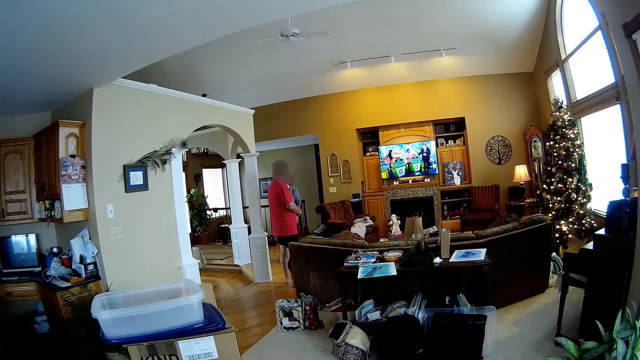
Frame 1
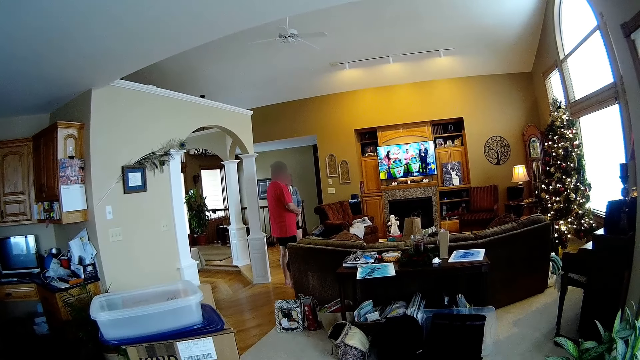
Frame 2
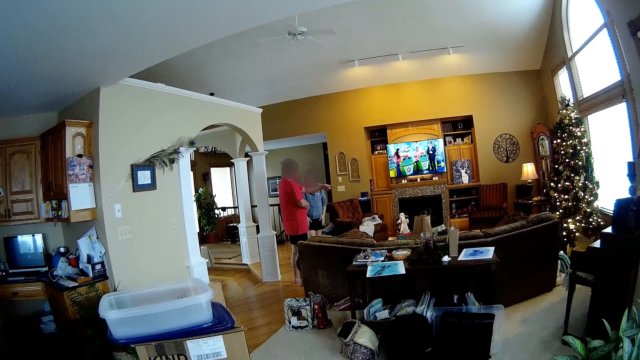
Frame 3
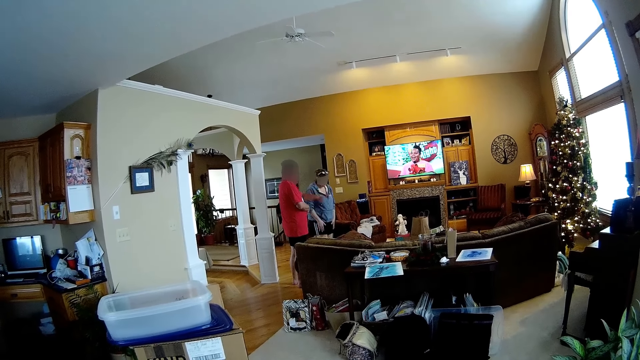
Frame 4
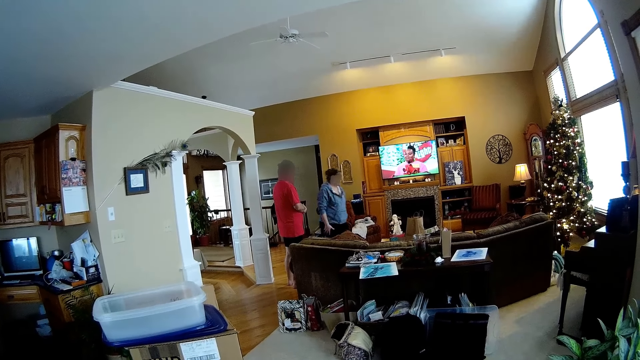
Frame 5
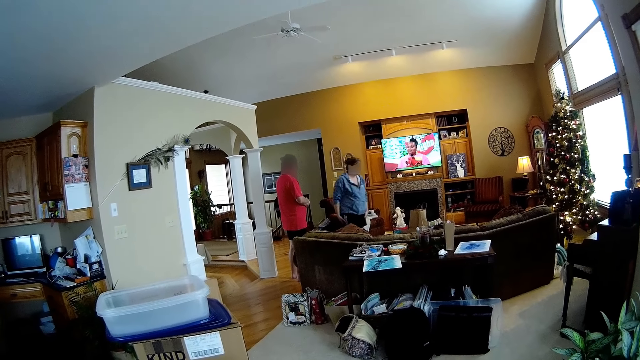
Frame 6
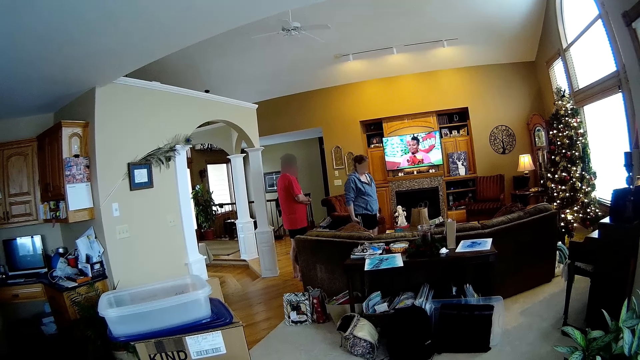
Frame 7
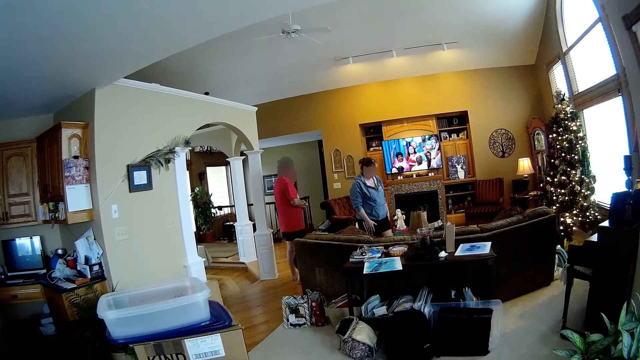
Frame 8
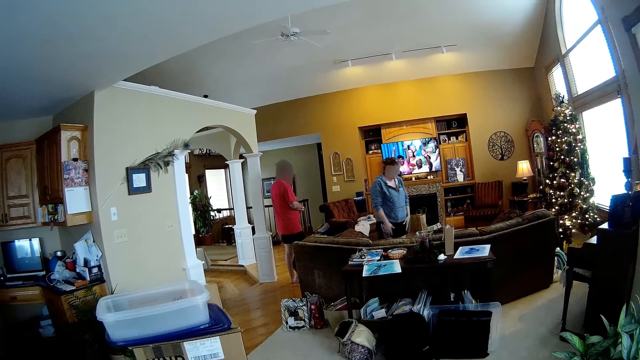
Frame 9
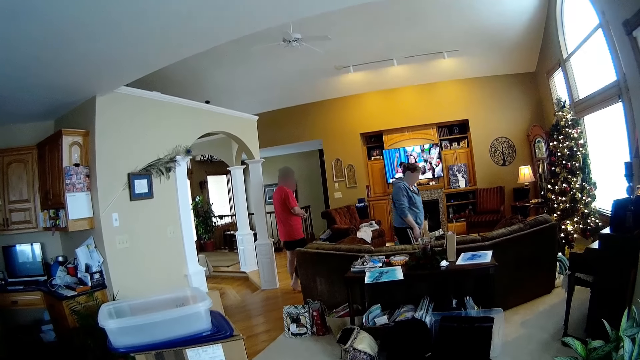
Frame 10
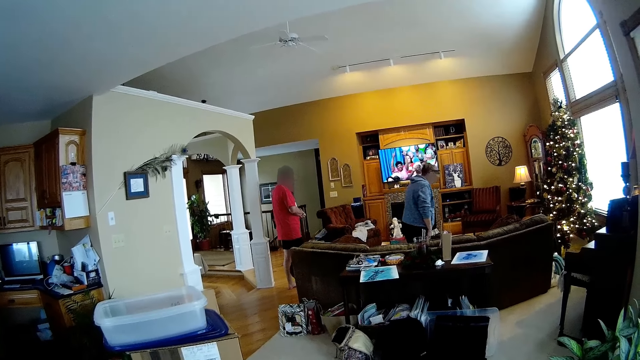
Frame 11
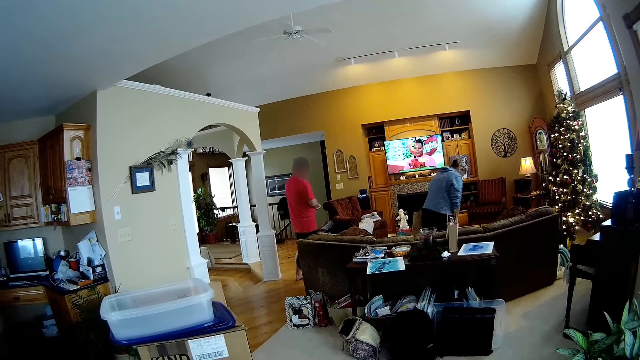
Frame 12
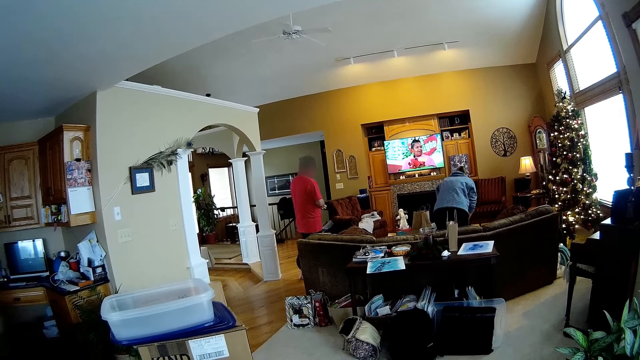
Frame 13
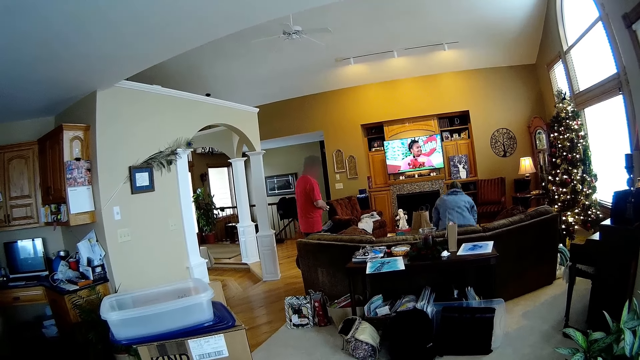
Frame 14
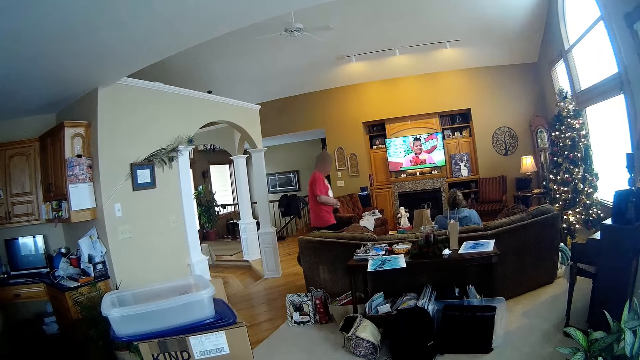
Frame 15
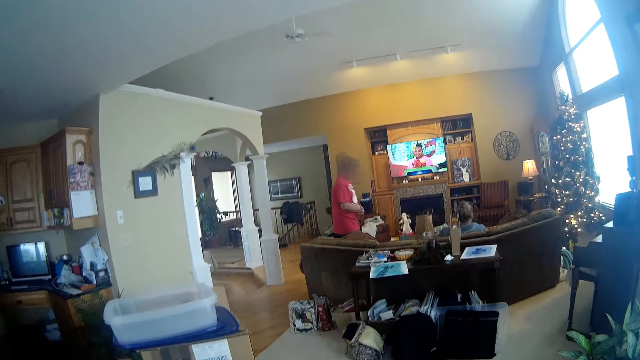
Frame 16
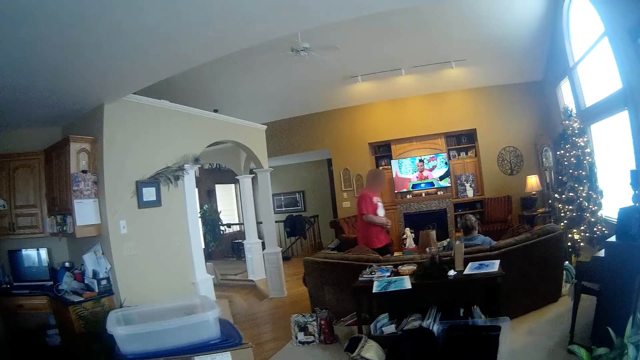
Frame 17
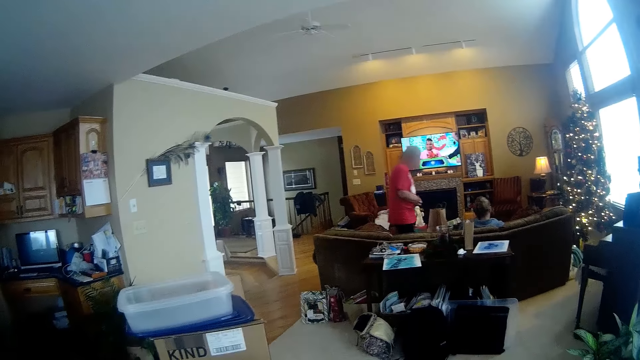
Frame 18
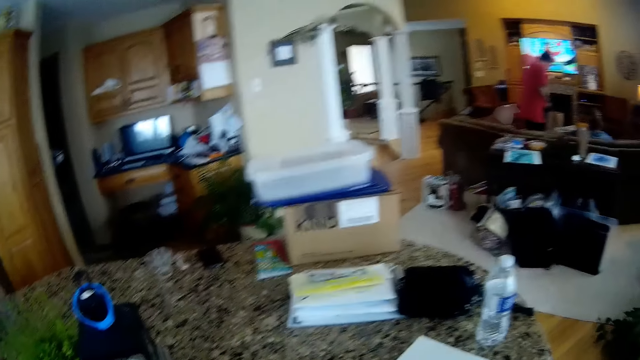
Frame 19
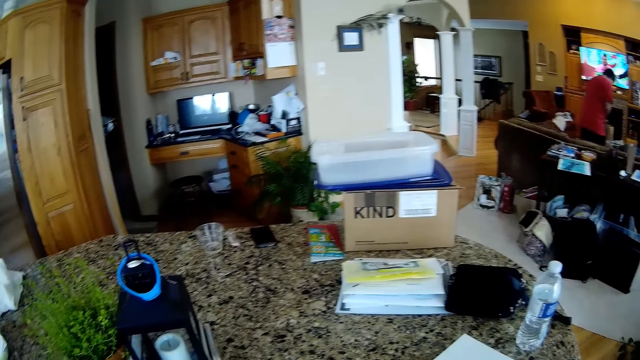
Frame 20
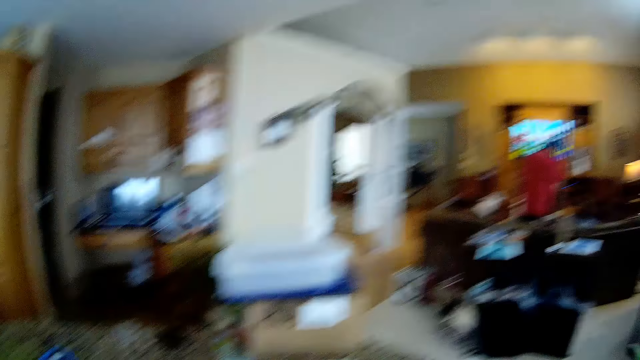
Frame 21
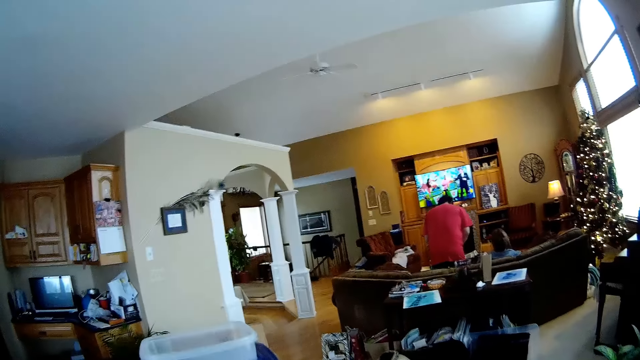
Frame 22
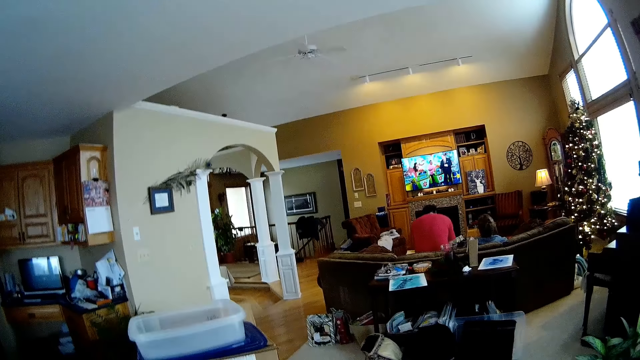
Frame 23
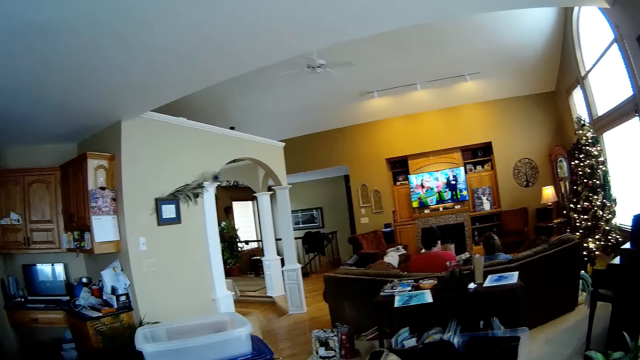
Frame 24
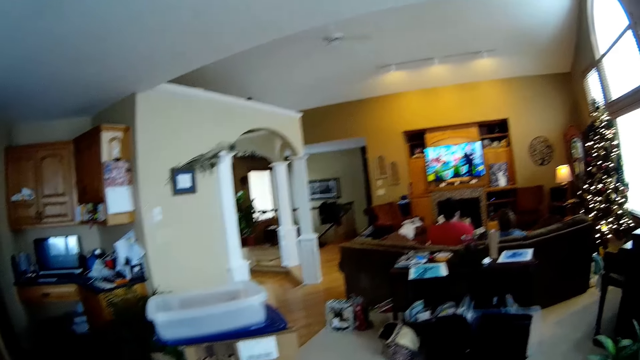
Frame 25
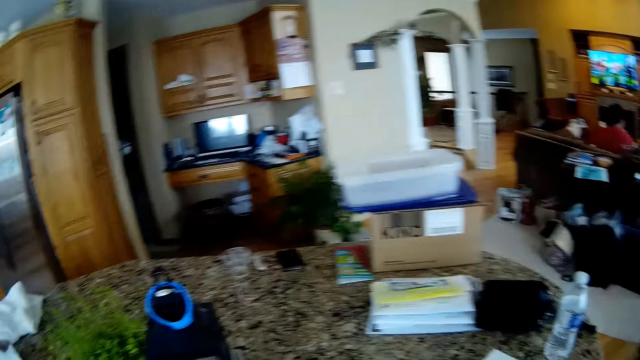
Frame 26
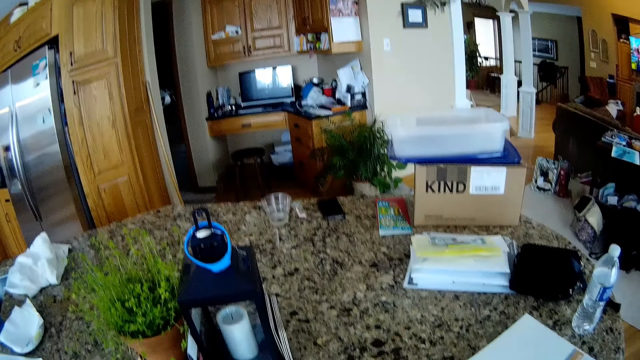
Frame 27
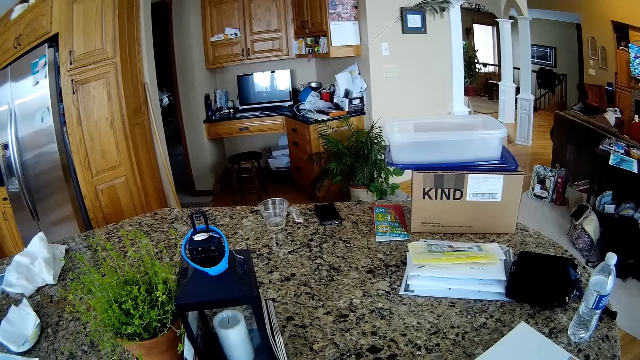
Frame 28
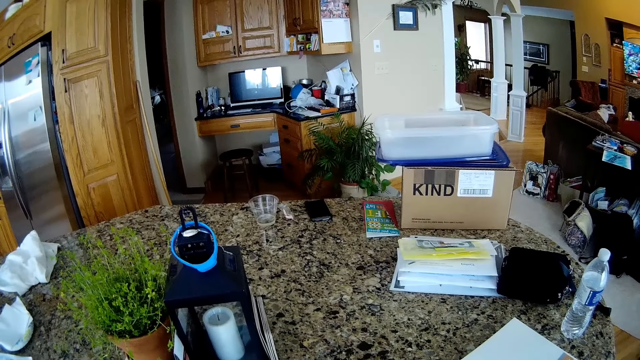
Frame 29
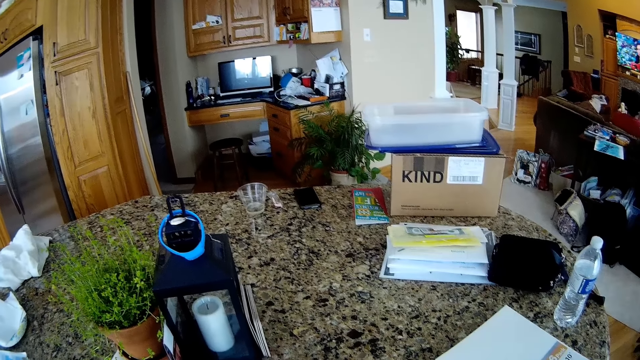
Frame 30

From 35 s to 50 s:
A man points at something. The woman sits on a couch. The man sits on the couch. The camera wearer looks around the room.

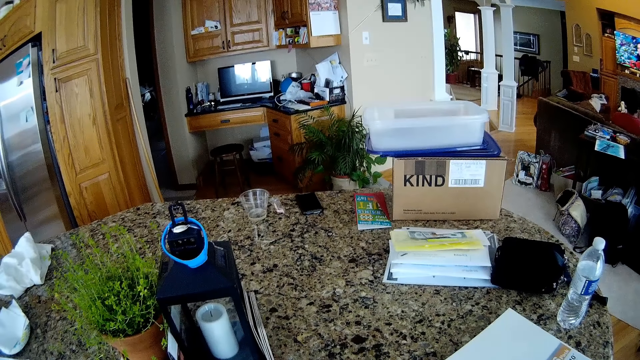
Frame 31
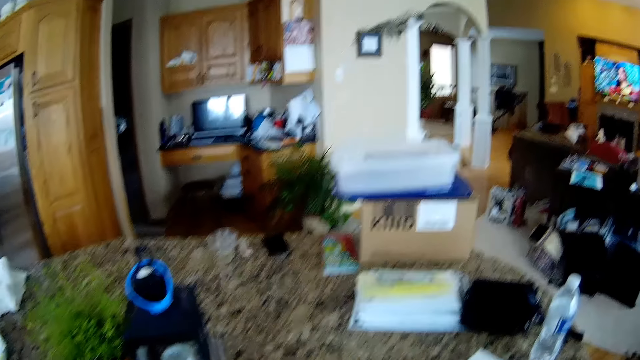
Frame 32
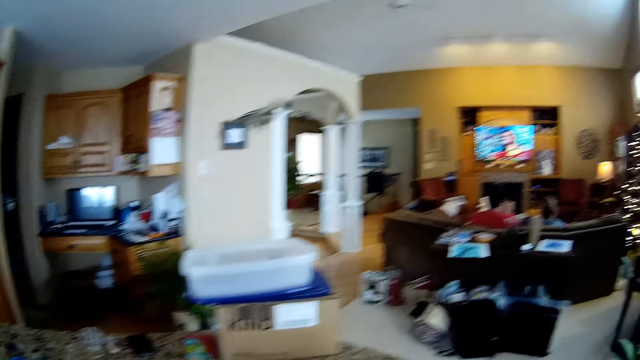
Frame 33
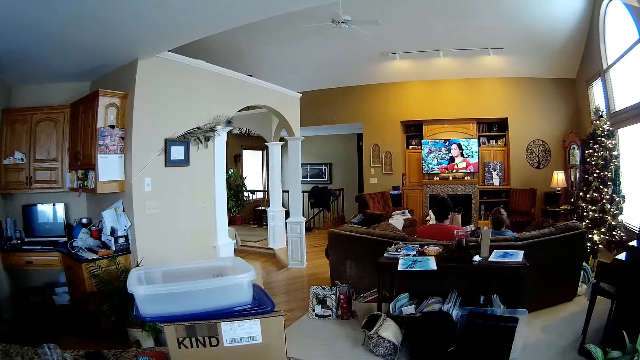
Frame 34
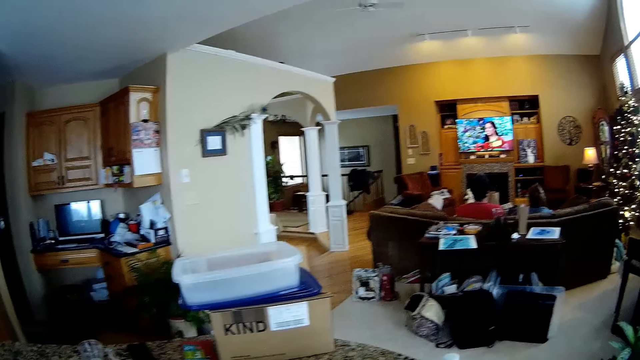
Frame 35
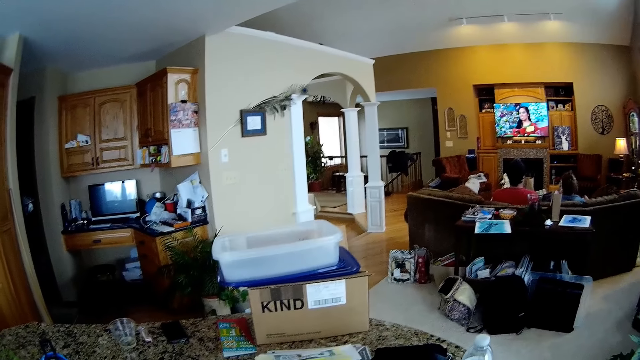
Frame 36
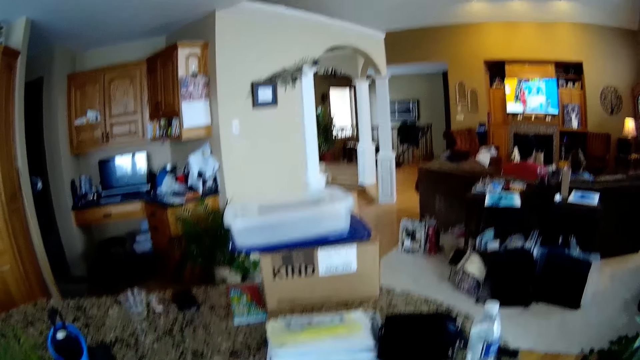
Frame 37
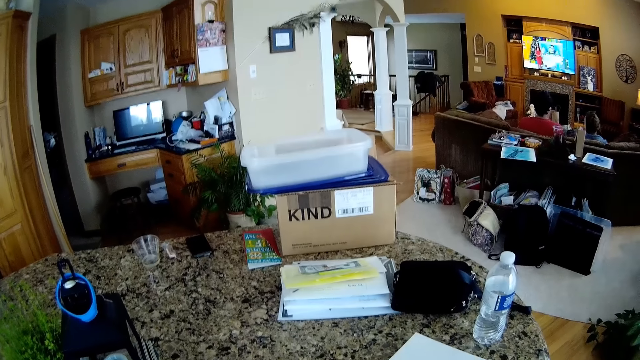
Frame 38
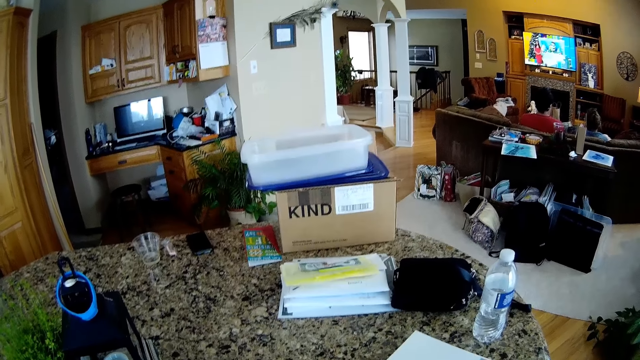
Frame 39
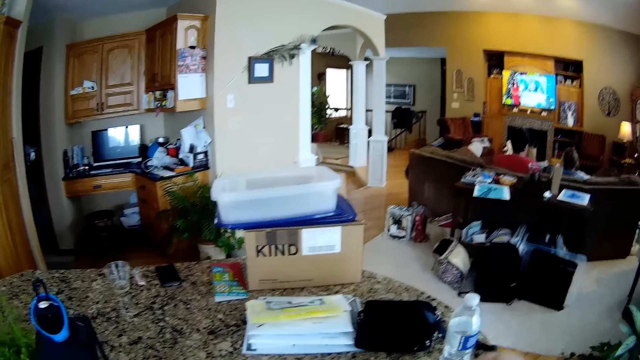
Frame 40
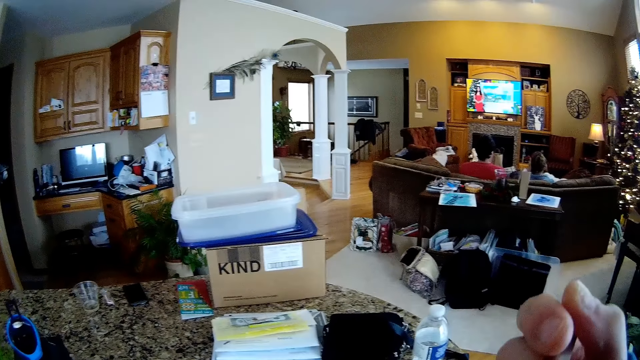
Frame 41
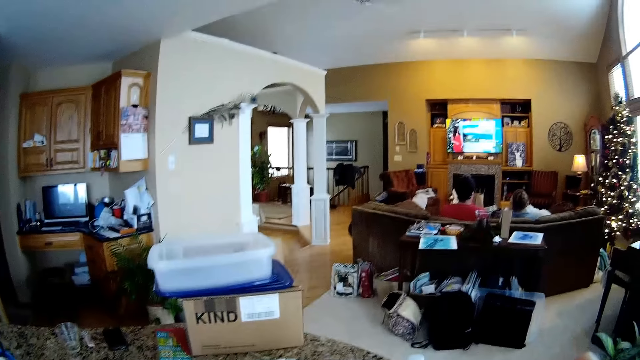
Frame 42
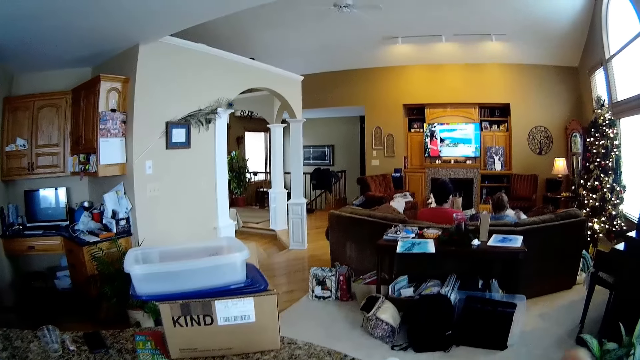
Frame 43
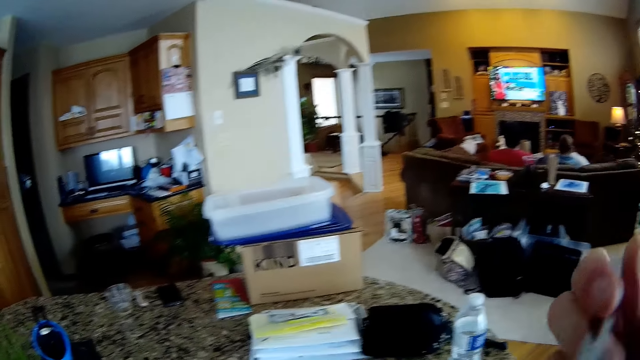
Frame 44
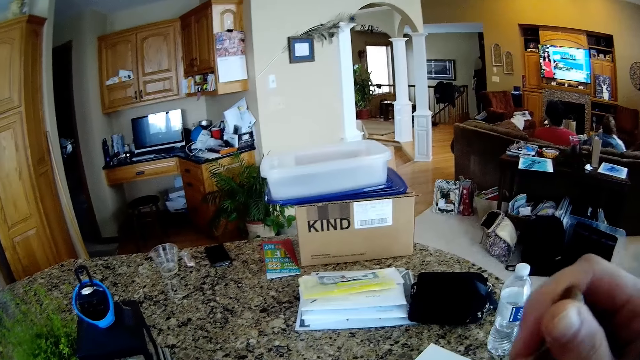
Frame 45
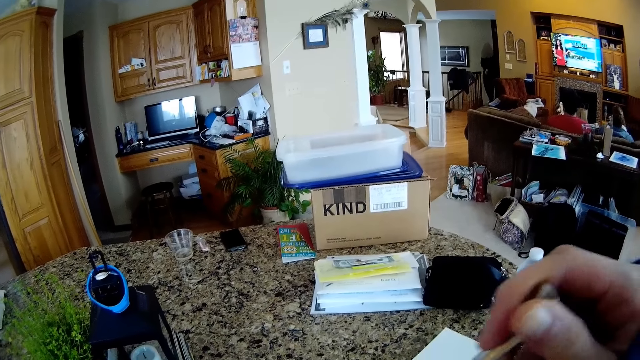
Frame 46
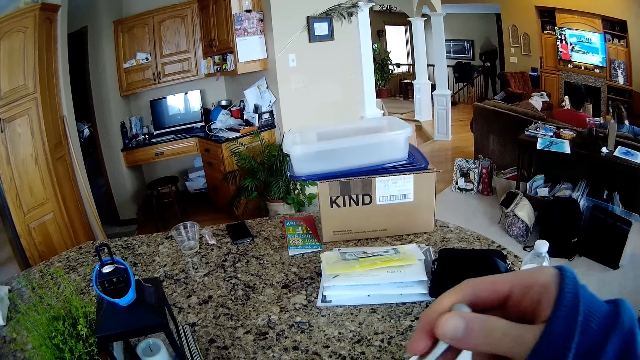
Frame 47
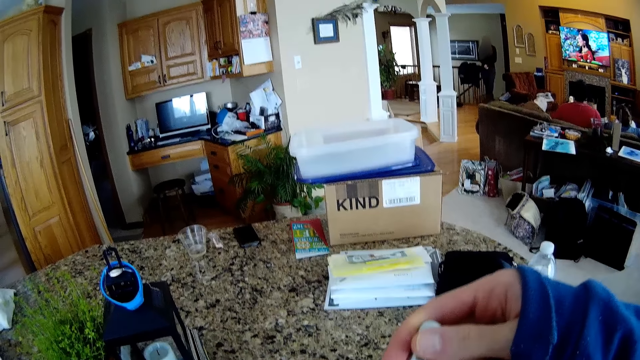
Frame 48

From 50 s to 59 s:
The camera wearer lifts his hand. He eats a meal with a spoon in his right hand. He holds the spoon.
